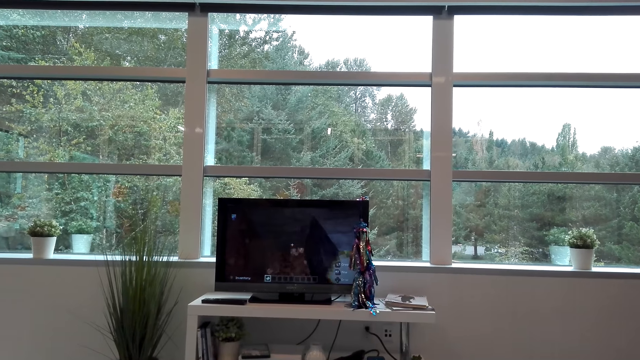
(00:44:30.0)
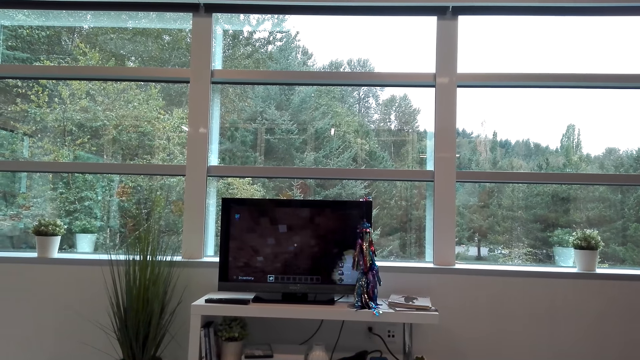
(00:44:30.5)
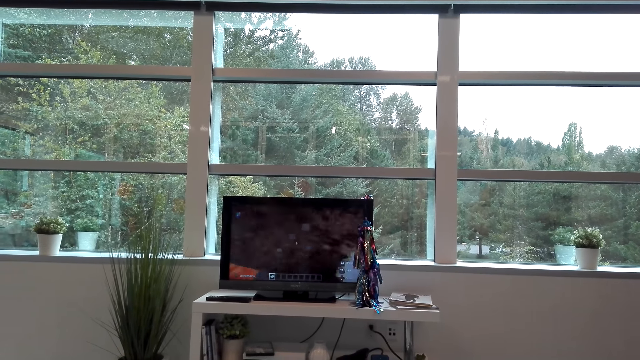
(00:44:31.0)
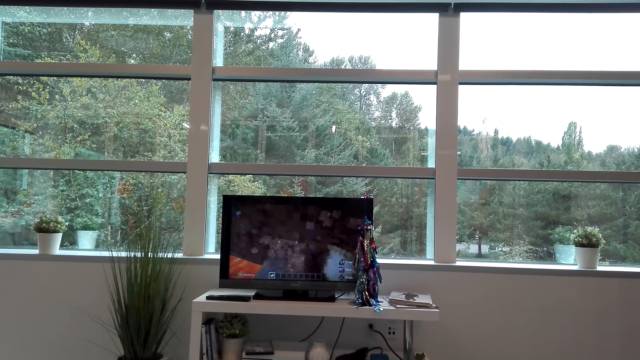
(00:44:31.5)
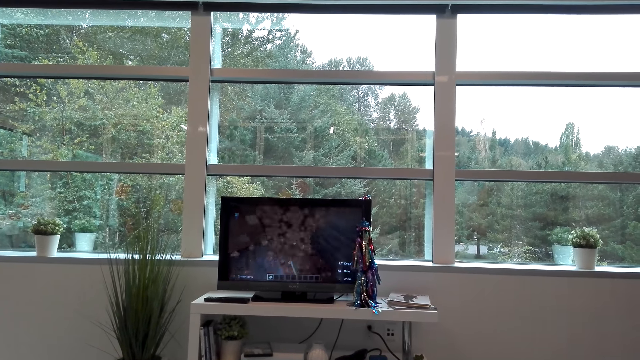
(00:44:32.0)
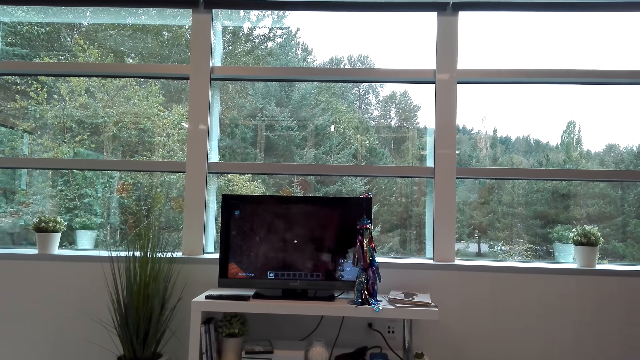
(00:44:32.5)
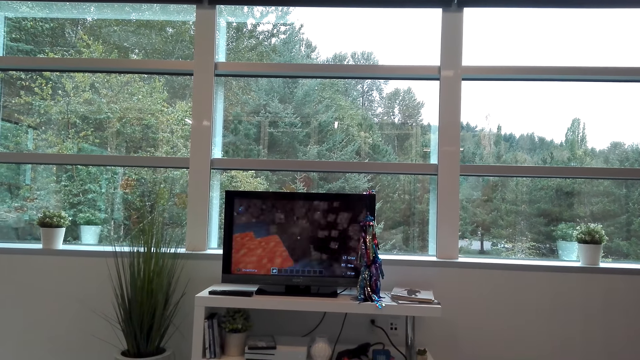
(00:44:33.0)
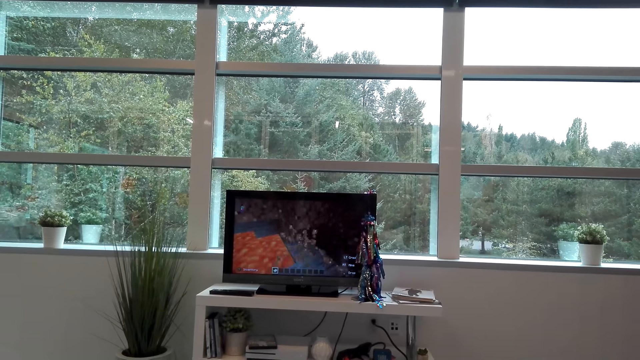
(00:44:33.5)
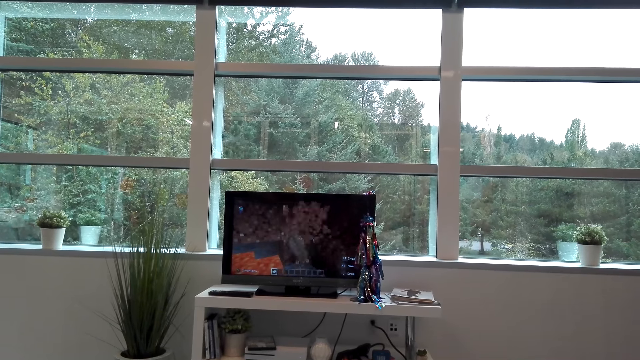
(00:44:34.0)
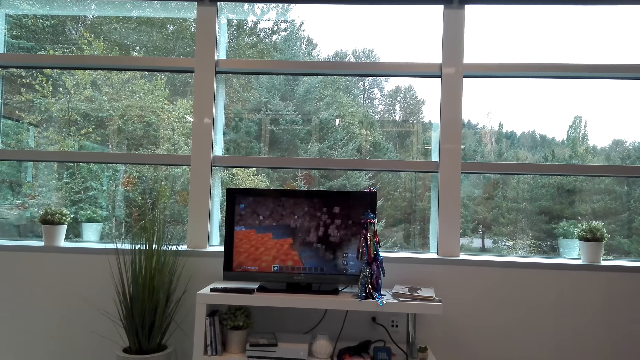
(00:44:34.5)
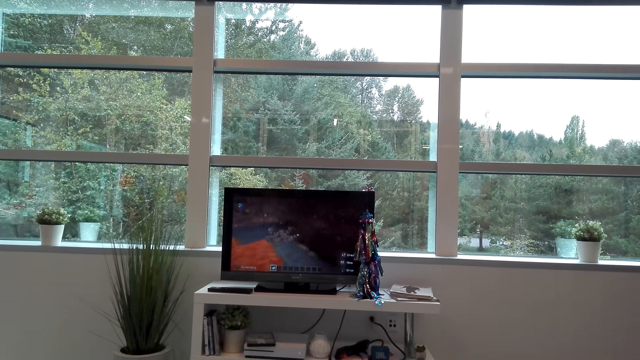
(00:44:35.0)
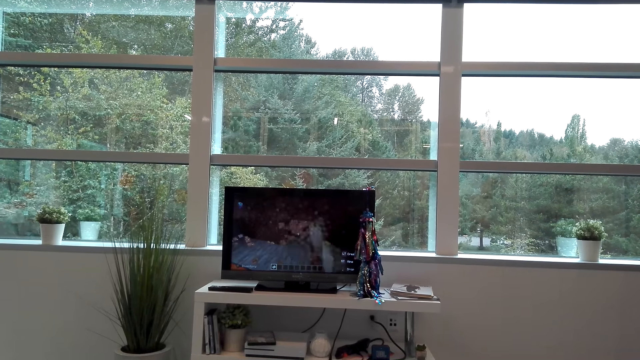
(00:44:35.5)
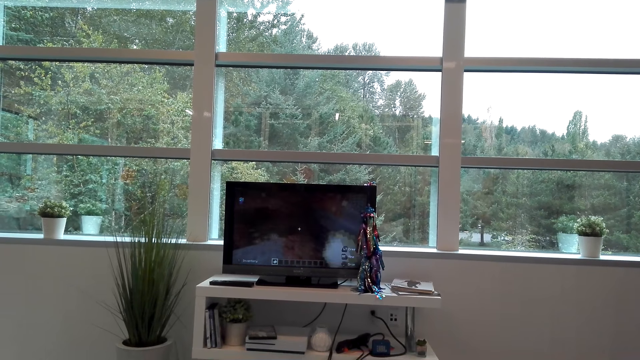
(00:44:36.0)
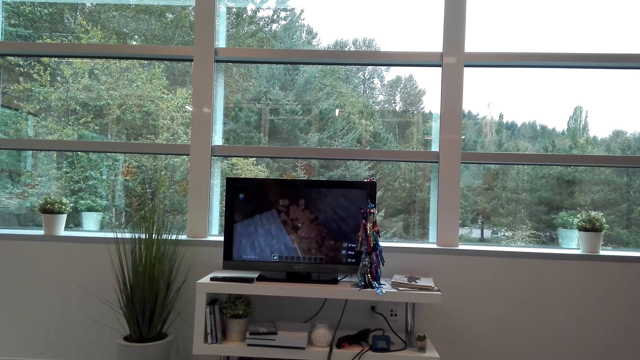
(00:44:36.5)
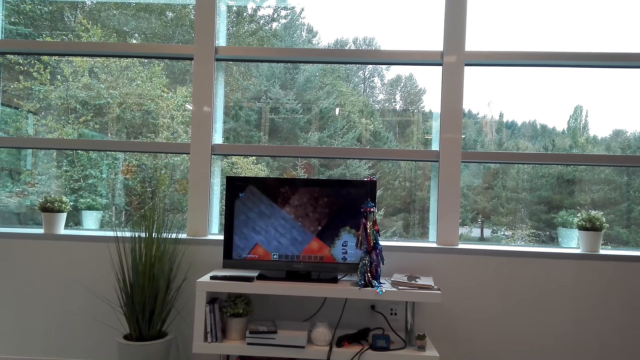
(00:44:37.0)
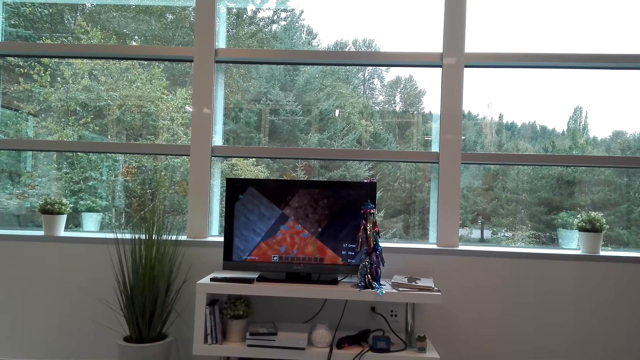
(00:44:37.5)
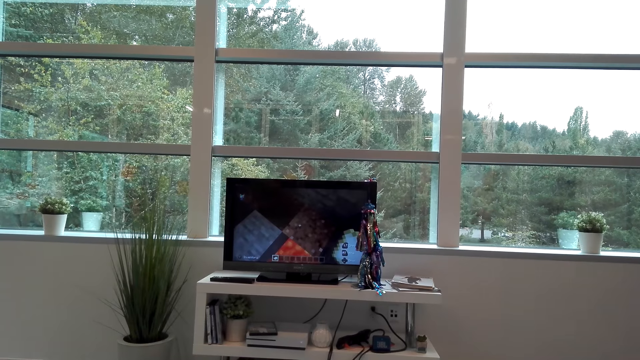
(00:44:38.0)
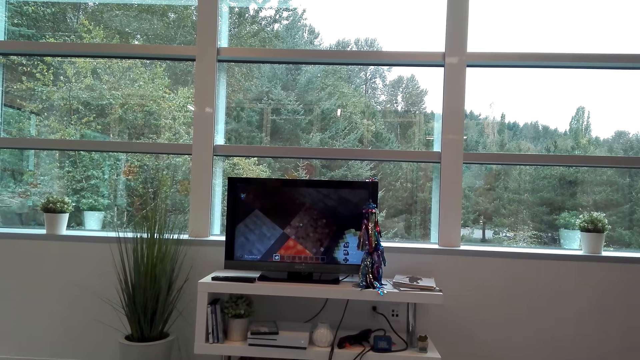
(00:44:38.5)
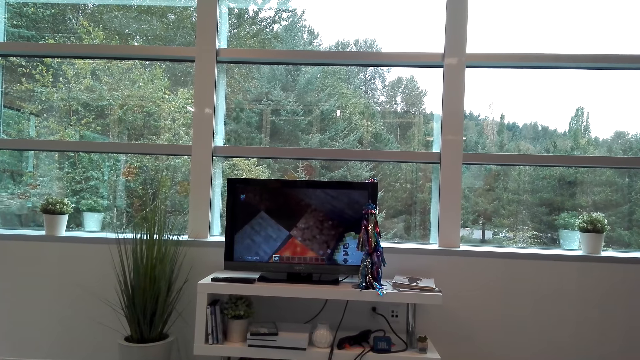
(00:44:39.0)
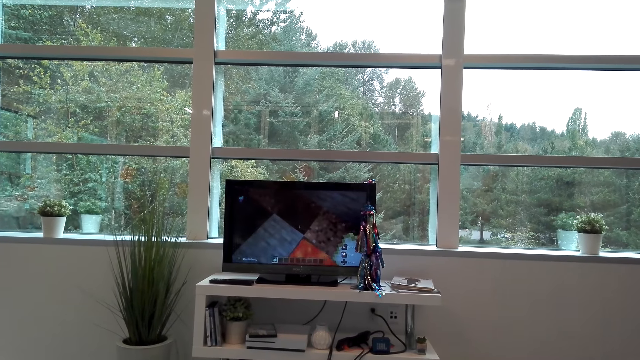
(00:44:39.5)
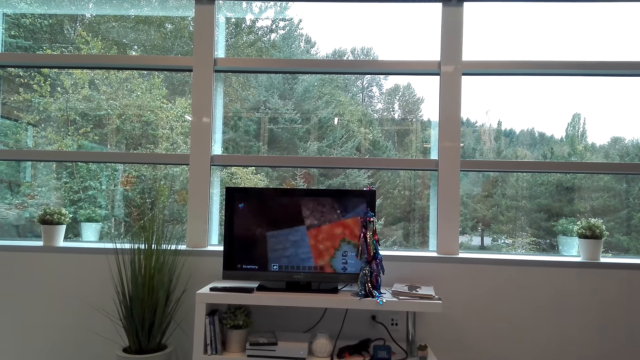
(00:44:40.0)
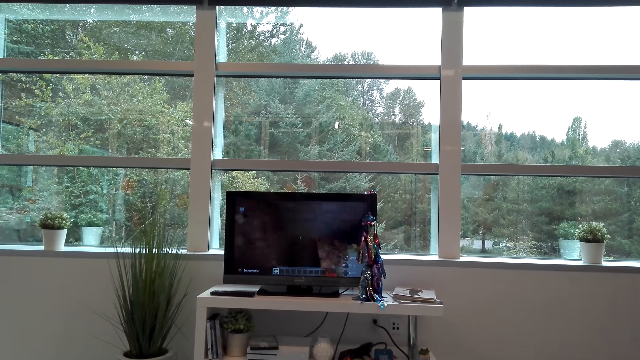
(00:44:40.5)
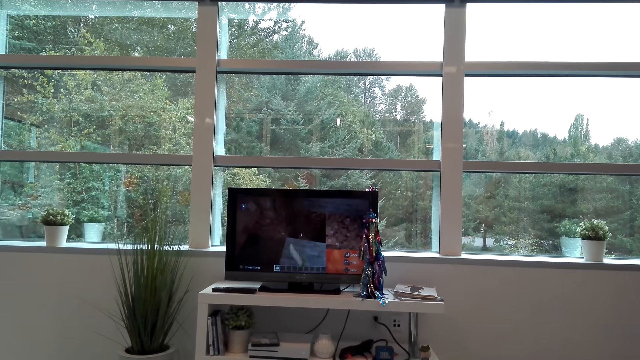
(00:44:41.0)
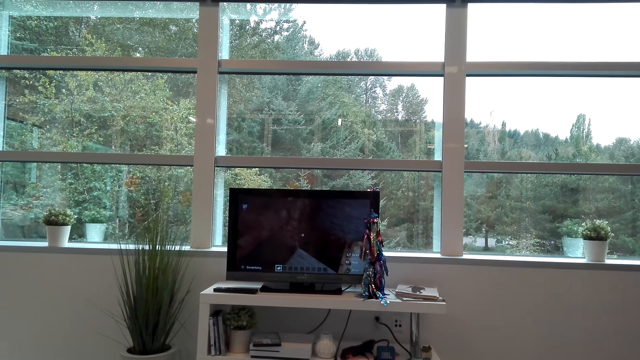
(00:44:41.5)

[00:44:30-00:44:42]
The camera wearer watches the television.

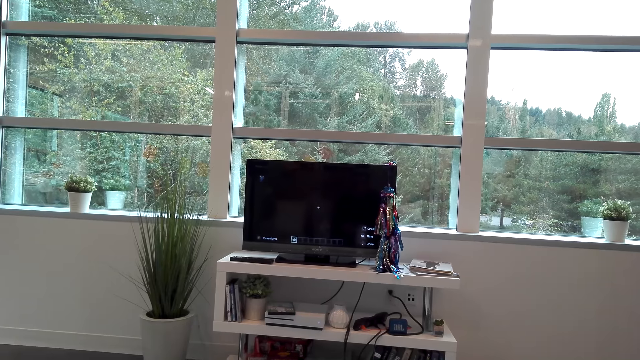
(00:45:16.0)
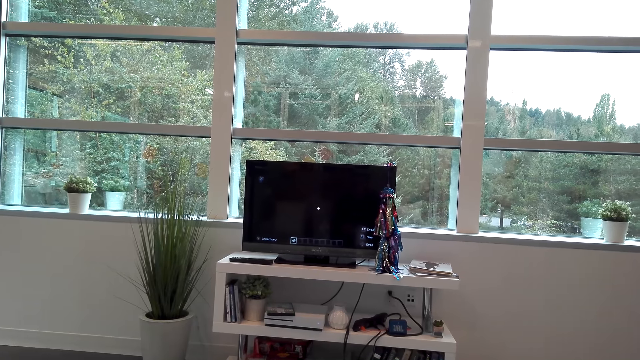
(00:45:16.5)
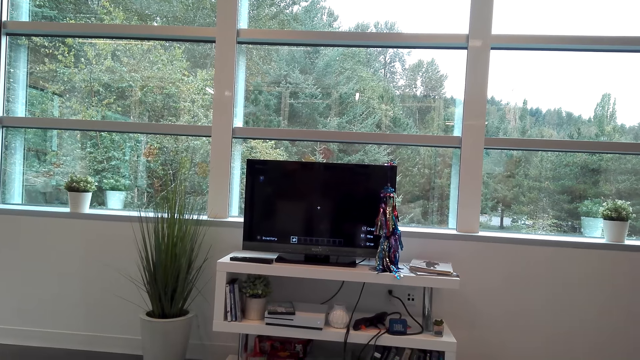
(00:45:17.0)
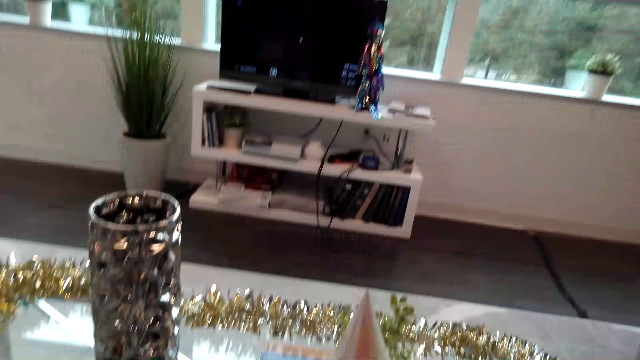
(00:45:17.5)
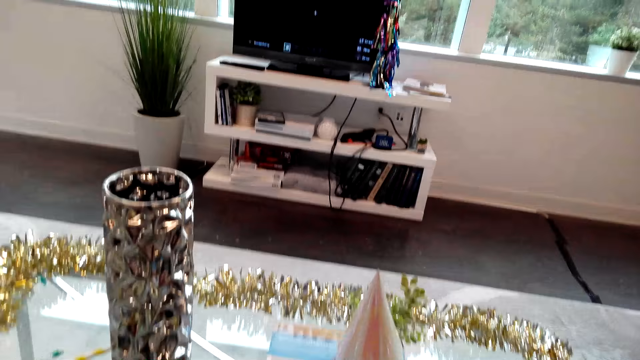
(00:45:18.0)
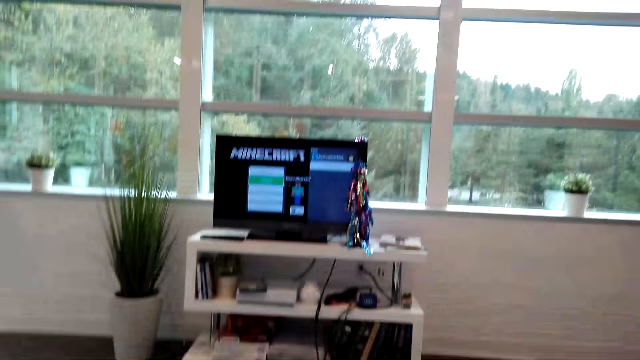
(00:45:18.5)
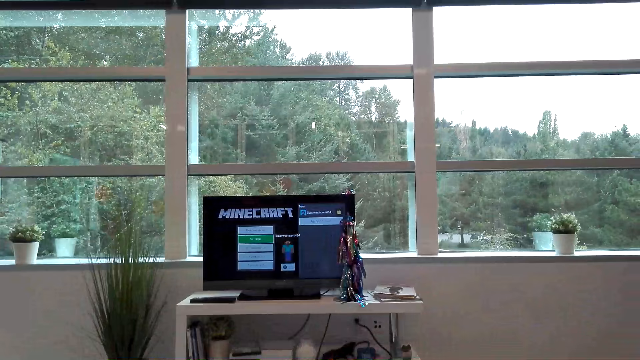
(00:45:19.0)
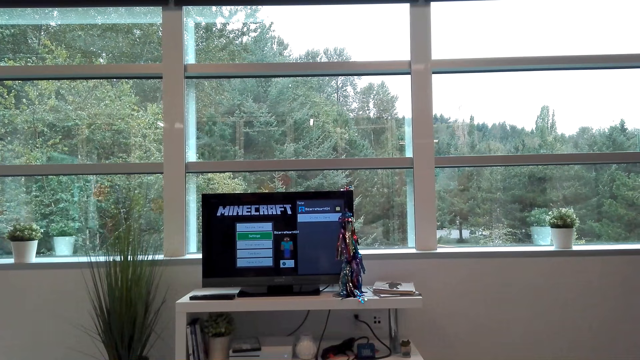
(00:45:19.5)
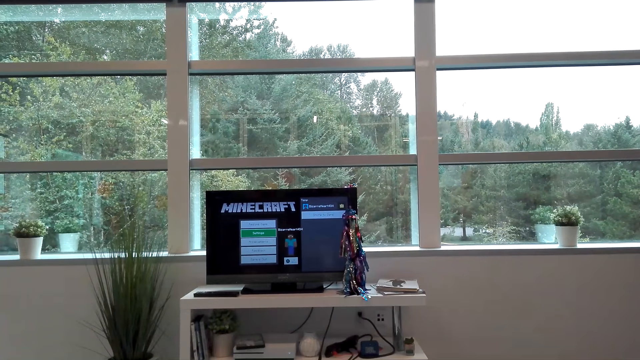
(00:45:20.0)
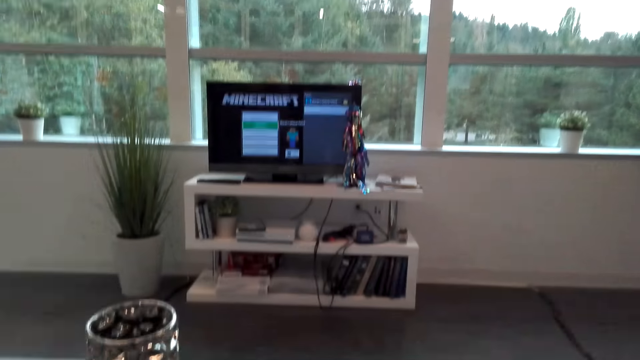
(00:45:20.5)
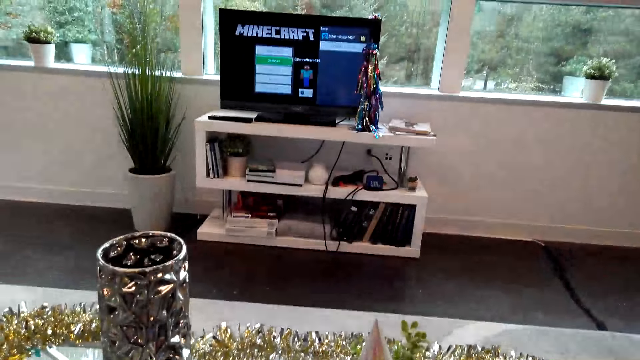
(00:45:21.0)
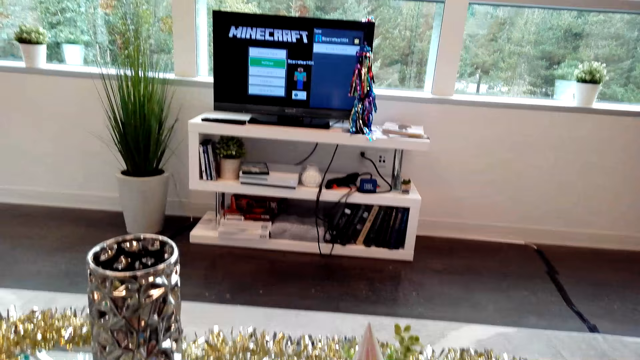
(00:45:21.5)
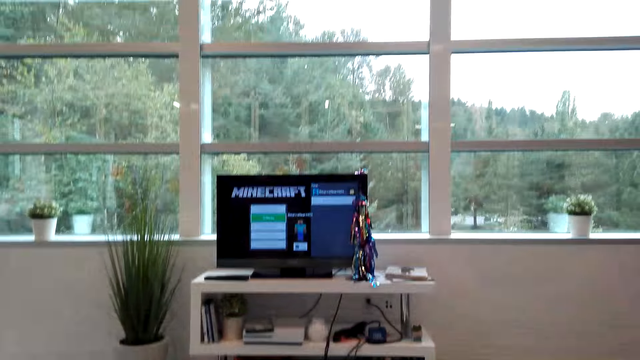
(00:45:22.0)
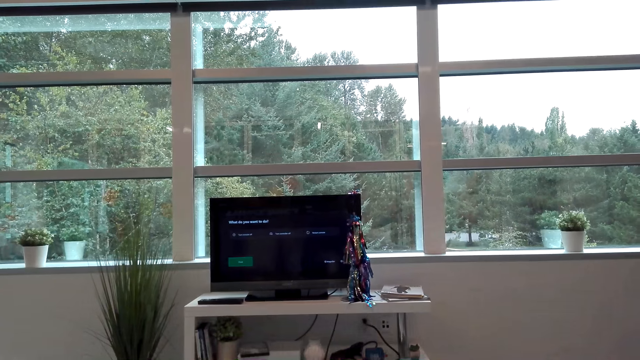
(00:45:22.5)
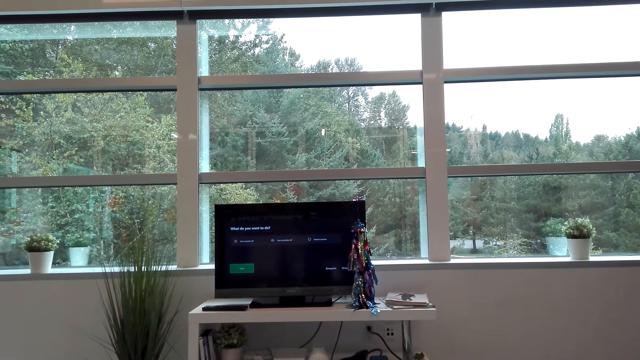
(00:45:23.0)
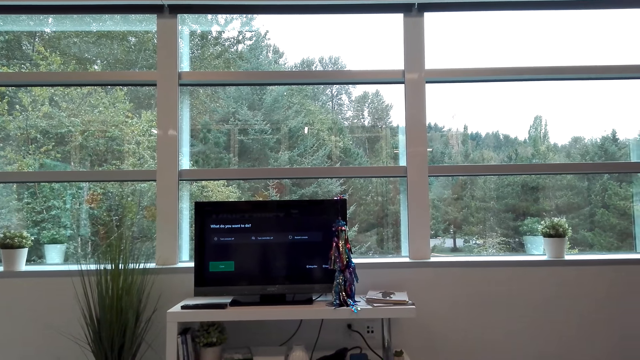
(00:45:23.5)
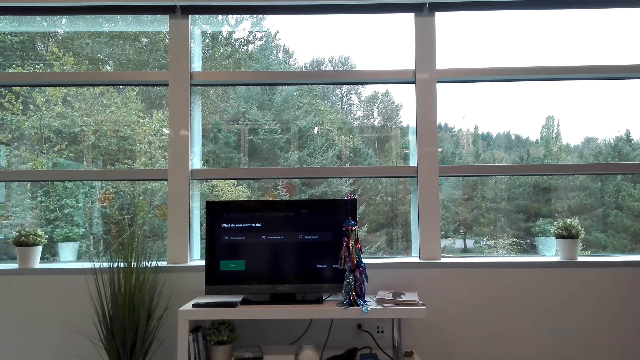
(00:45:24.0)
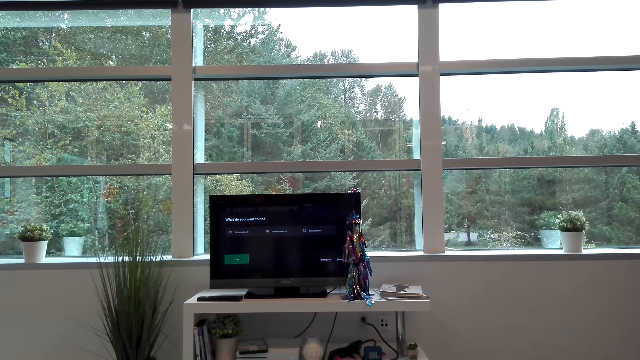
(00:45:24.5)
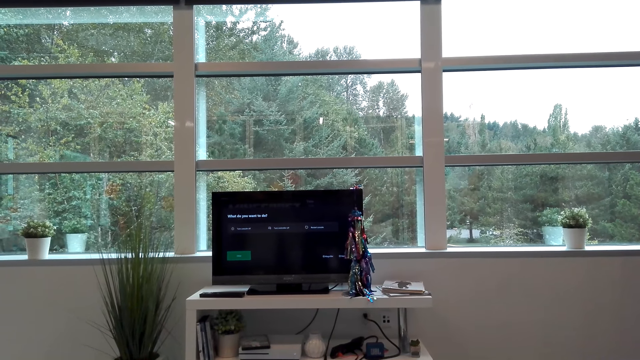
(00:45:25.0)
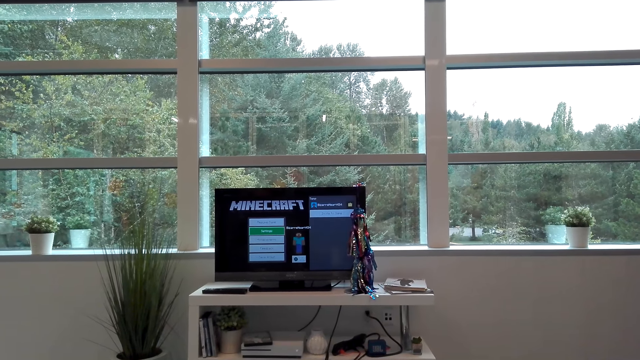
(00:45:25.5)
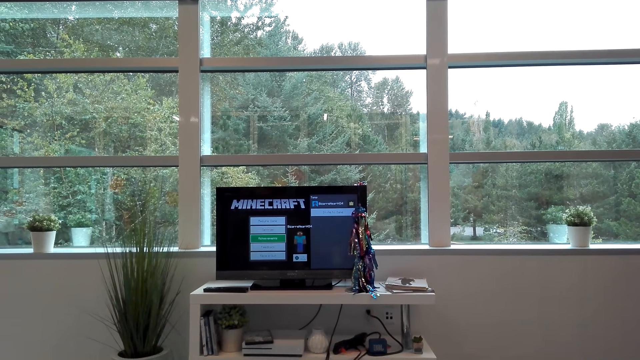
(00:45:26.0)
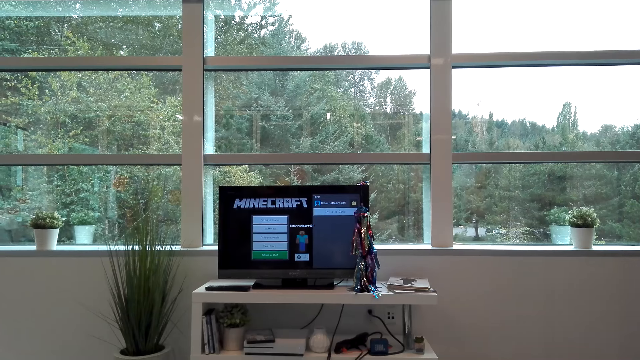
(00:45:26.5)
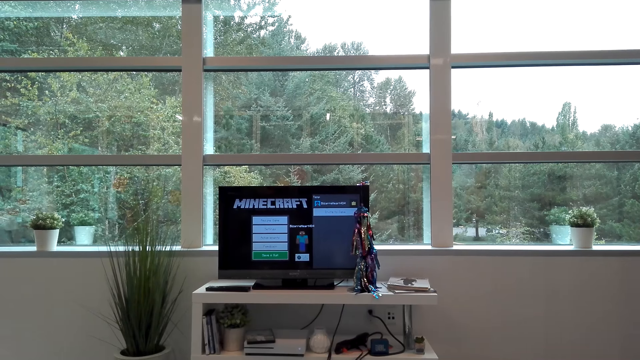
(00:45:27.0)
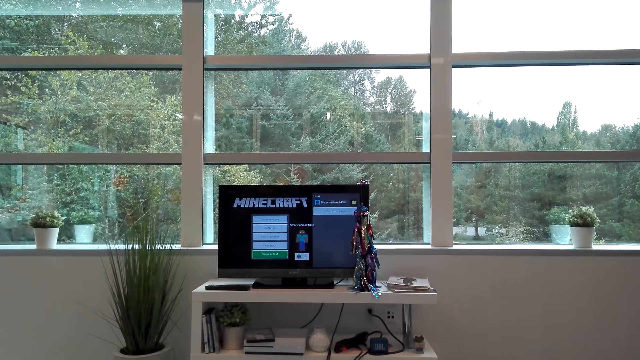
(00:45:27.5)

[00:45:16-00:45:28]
The camera wearer looks at the table. They operate the television. They look at the table. They operate the television.
